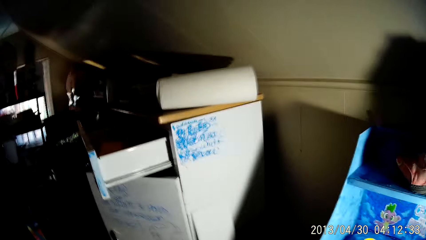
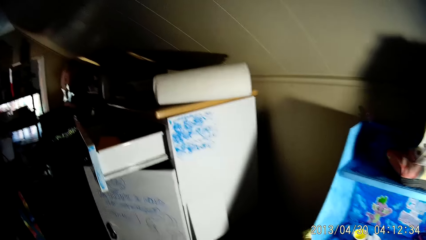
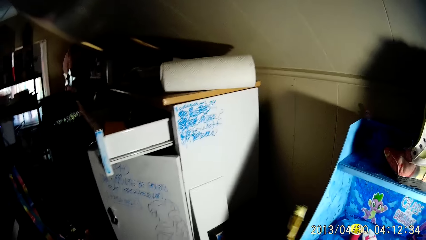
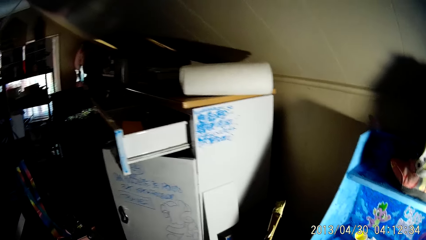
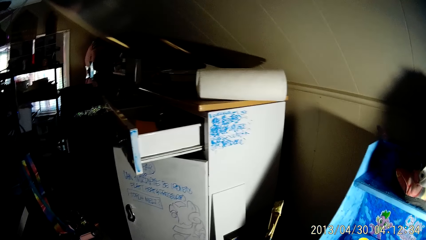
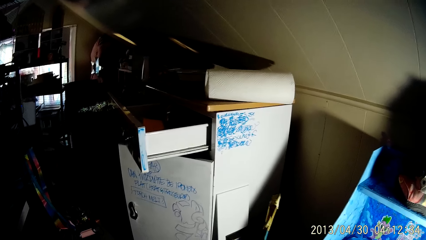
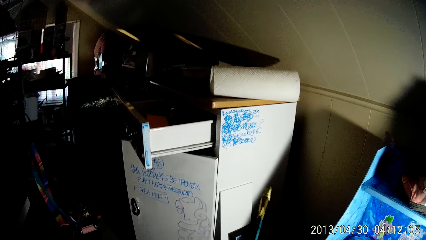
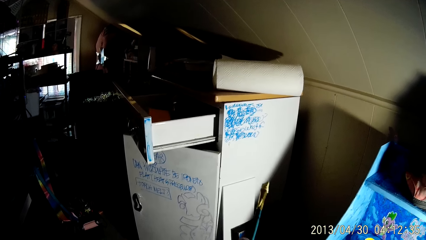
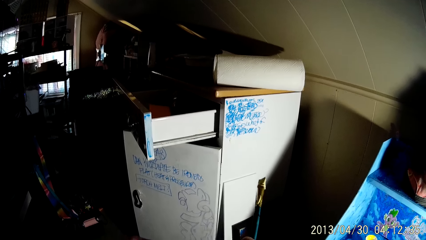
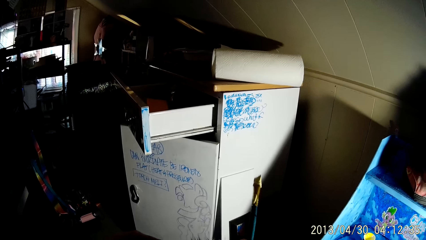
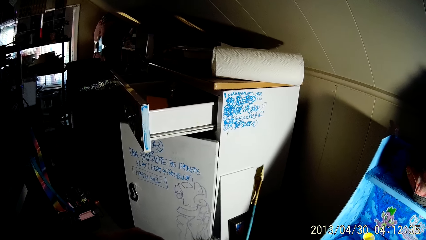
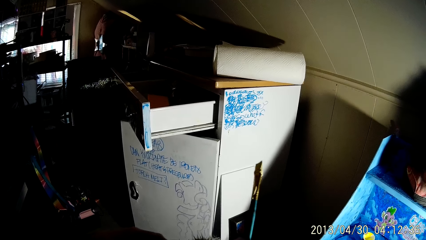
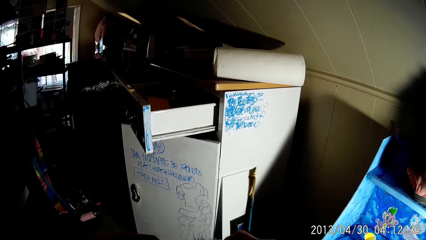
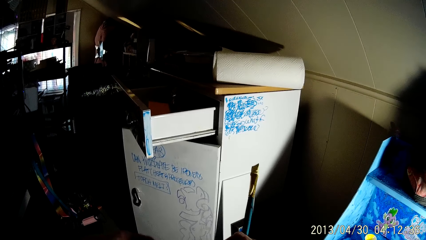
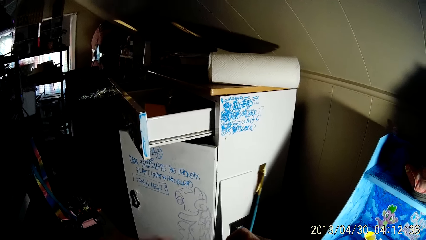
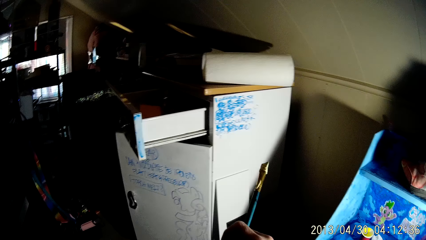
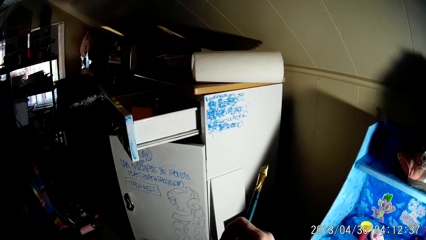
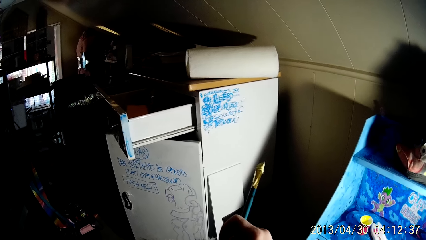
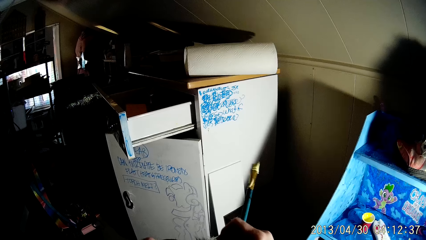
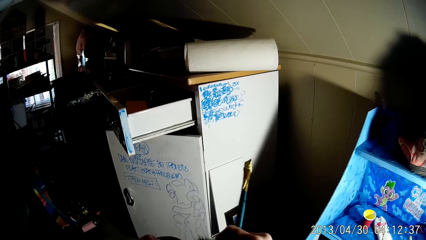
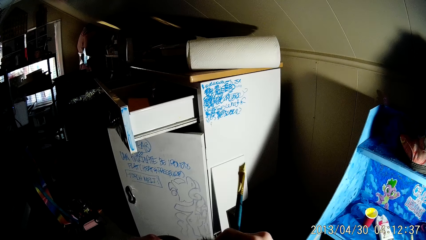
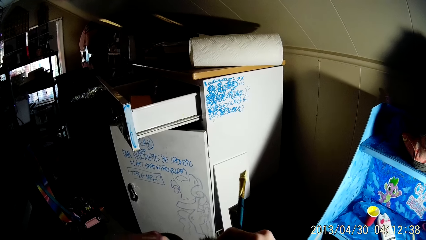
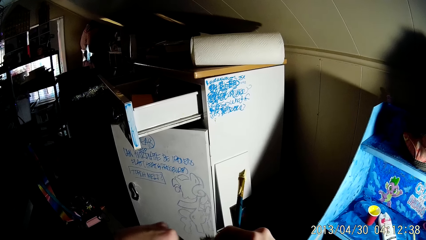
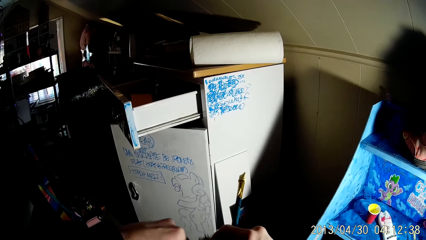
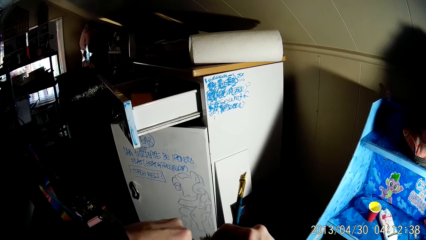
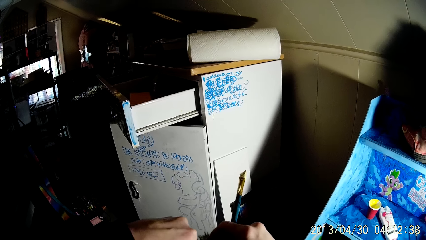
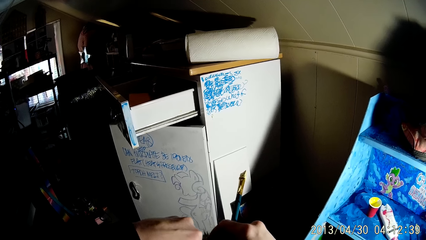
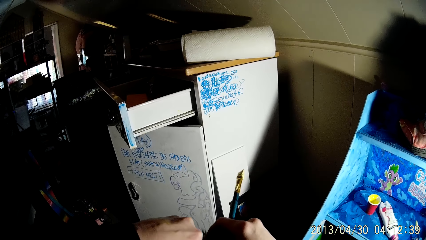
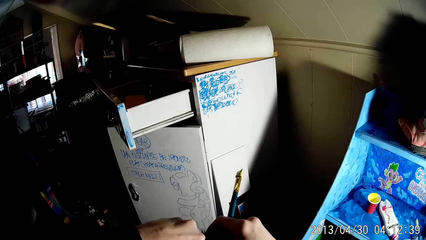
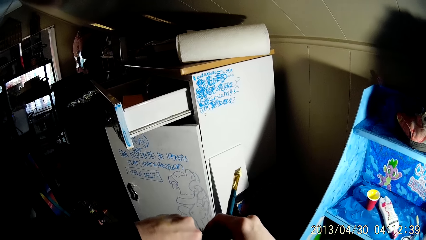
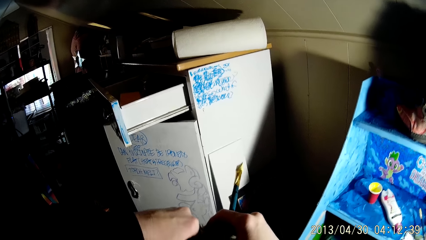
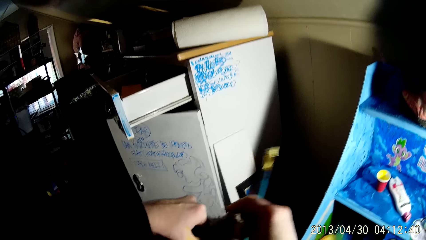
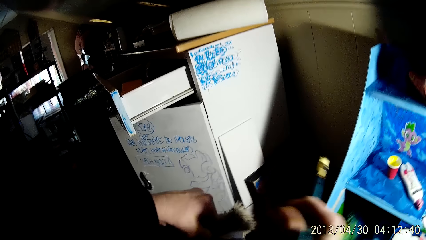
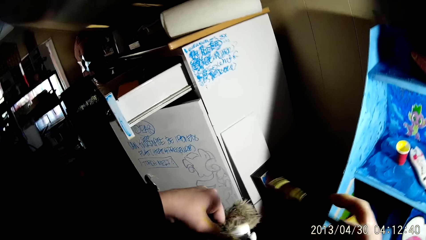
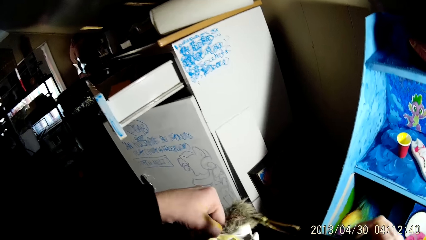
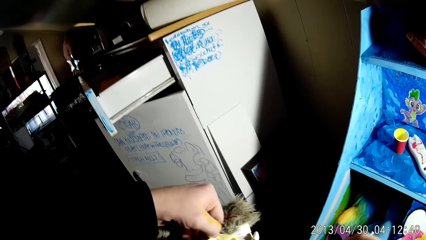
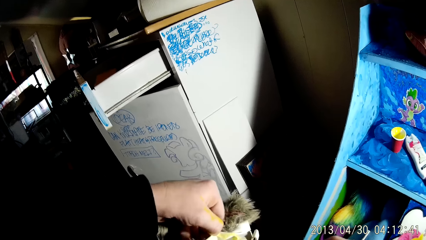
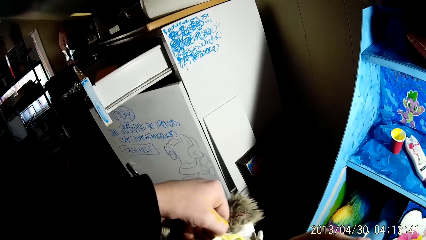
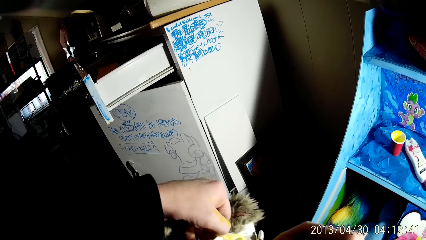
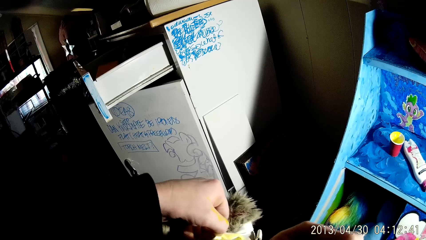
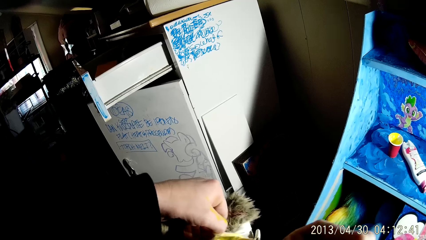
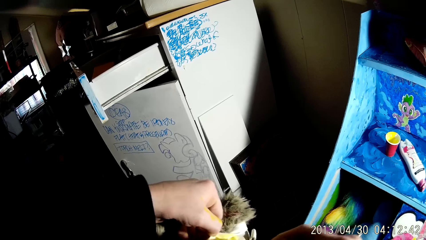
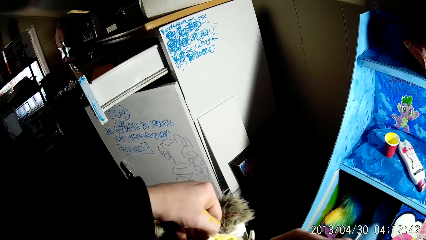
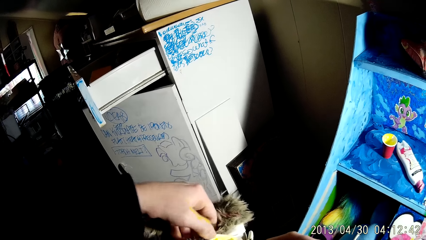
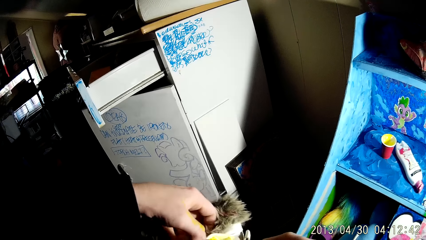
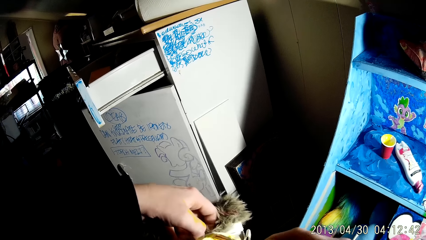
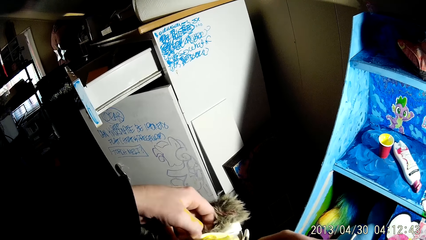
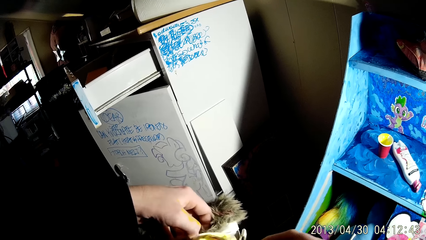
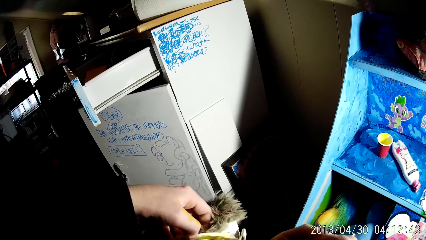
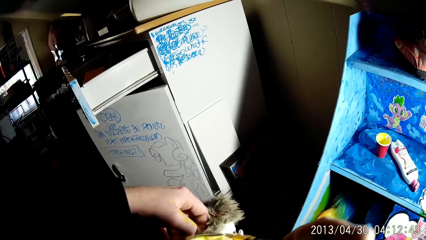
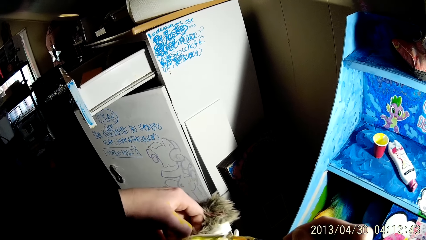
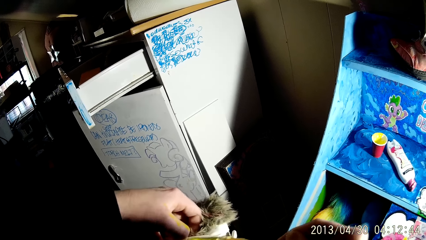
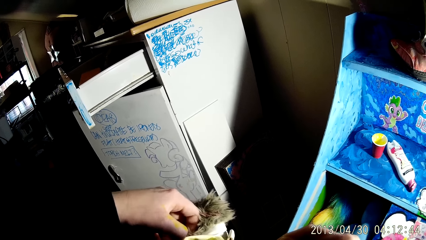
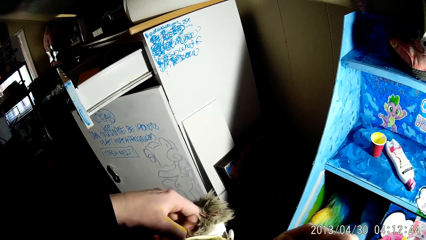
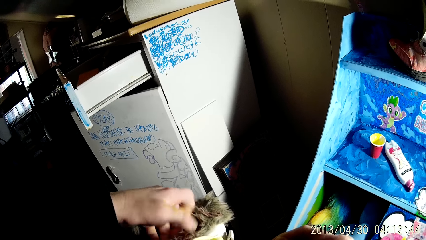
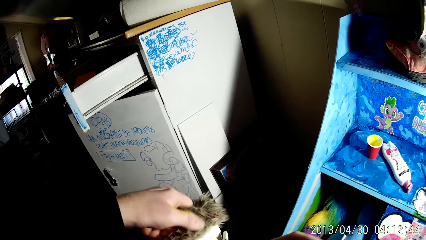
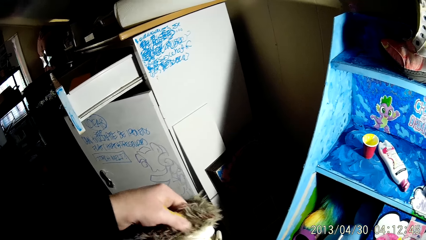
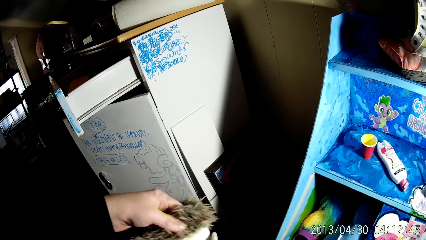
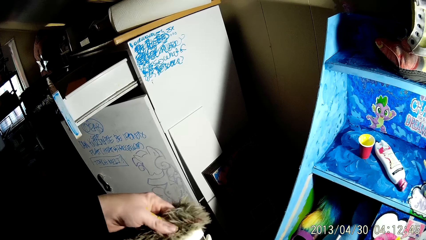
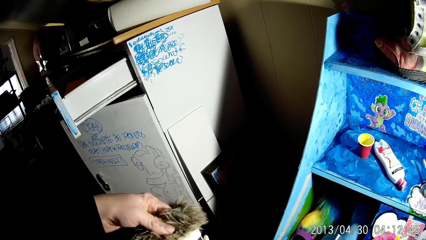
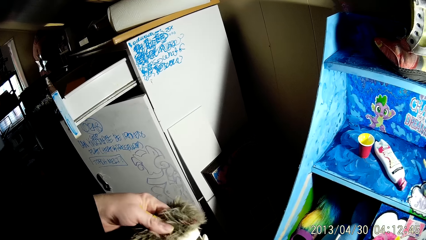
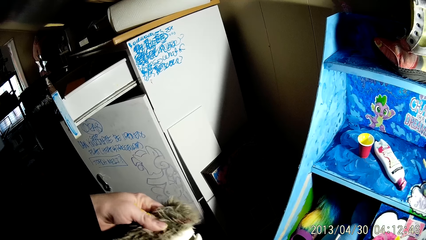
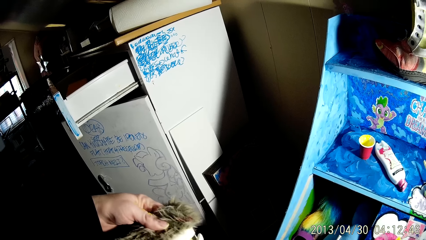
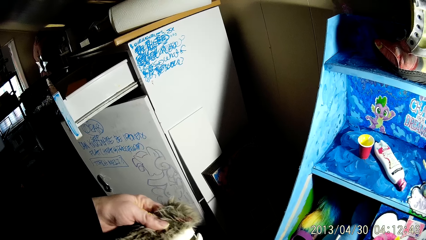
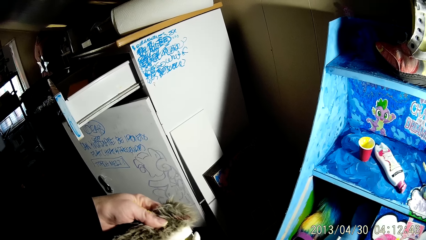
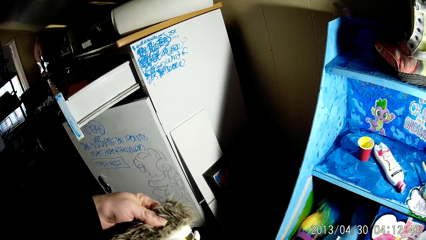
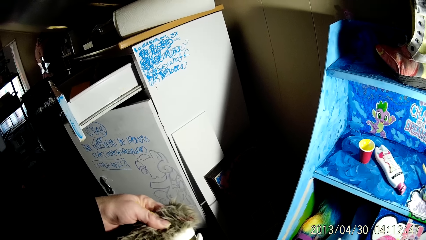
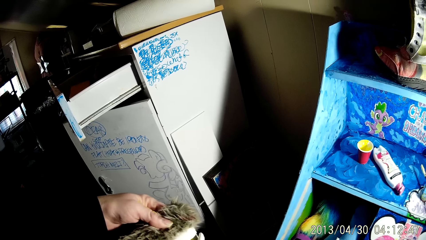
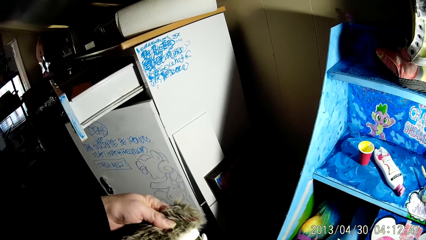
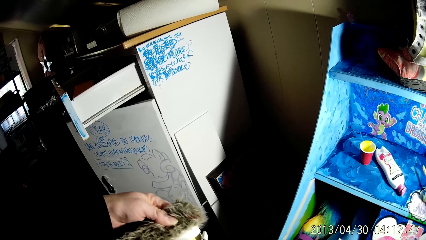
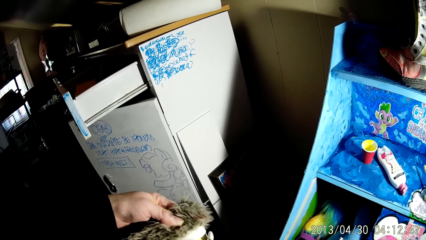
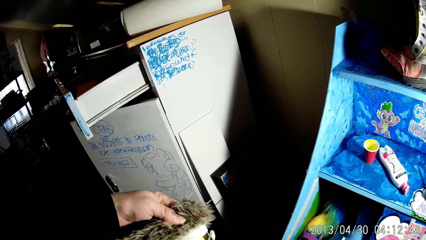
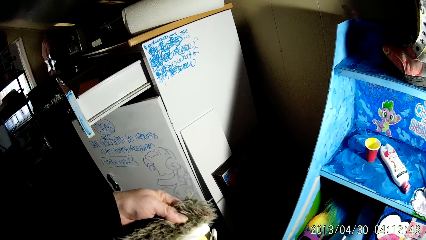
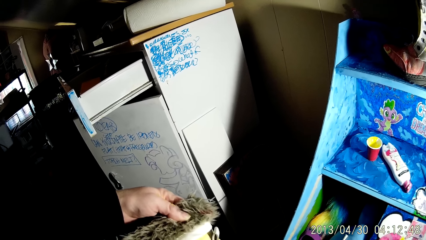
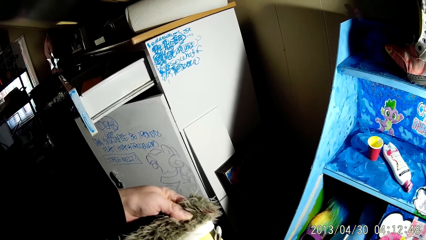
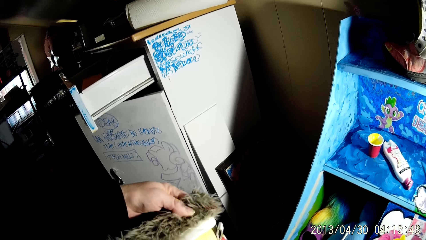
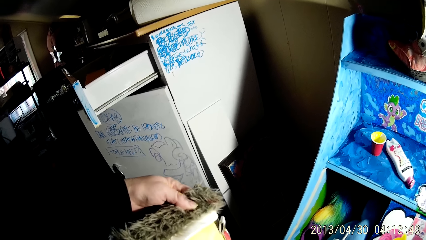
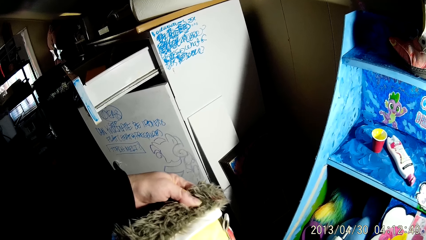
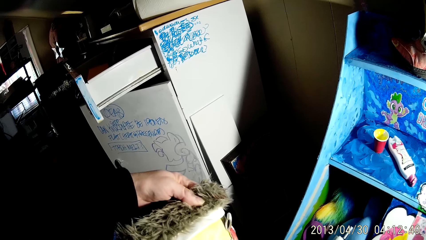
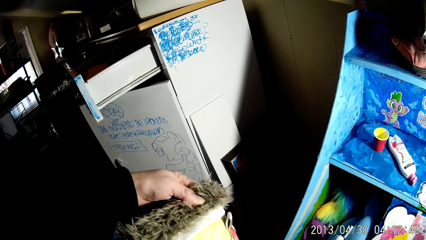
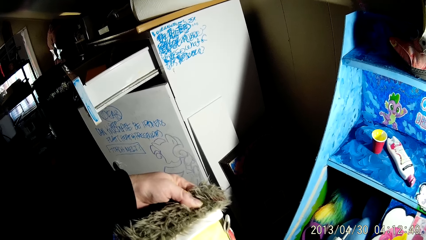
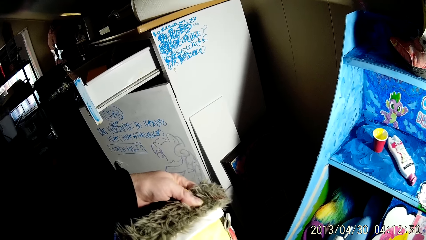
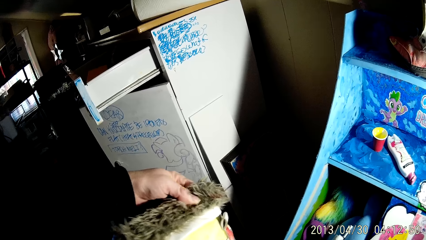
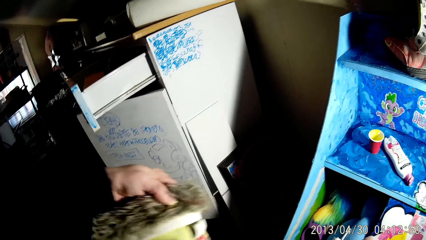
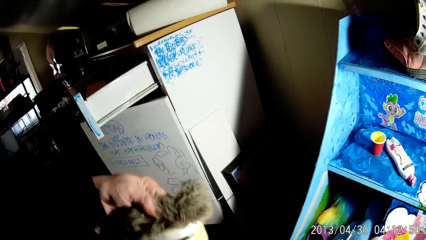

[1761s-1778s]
The camera wearer holds up the brush with his right hand. He paints the boot with the brush with his right hand.
